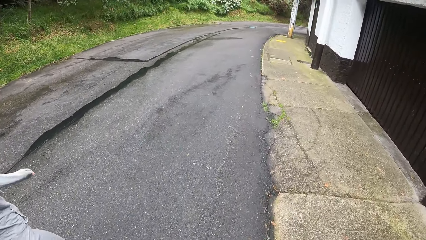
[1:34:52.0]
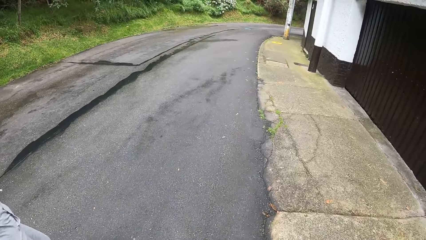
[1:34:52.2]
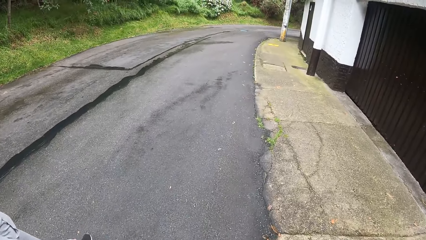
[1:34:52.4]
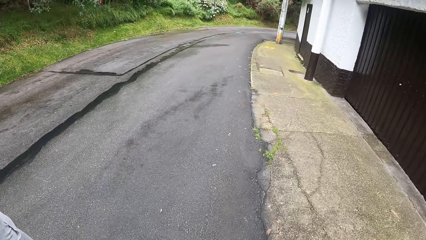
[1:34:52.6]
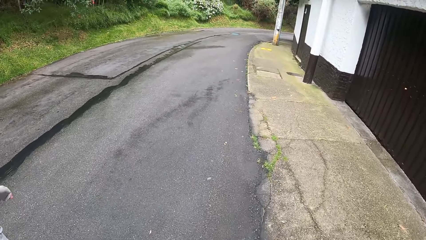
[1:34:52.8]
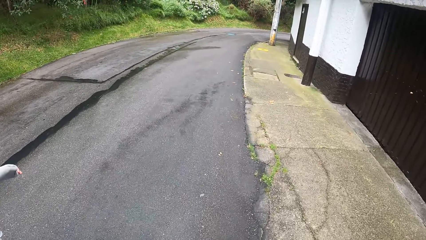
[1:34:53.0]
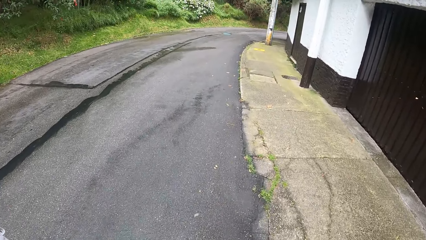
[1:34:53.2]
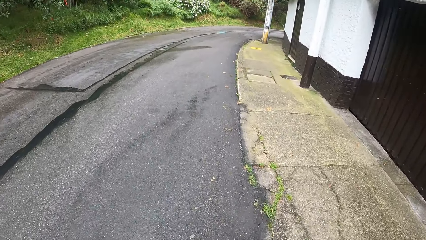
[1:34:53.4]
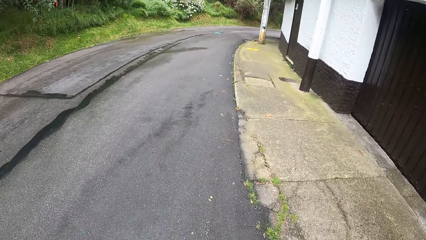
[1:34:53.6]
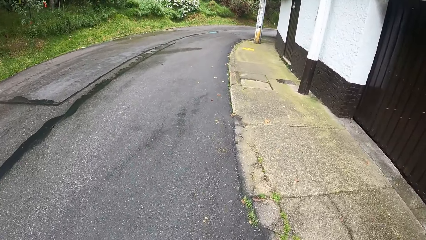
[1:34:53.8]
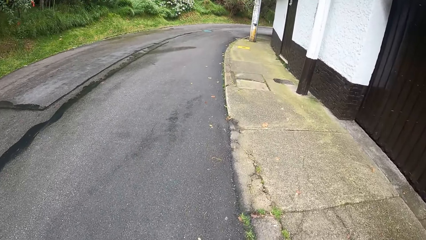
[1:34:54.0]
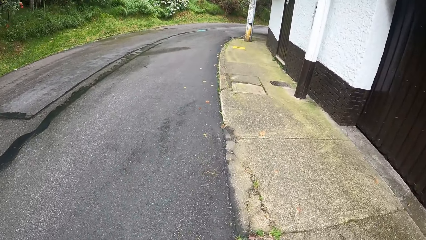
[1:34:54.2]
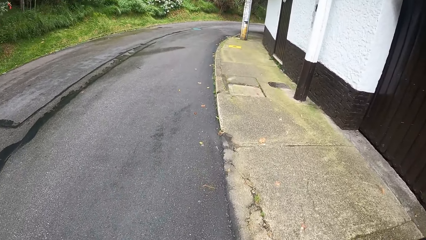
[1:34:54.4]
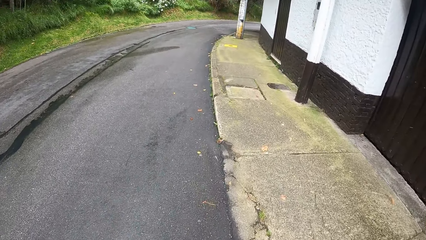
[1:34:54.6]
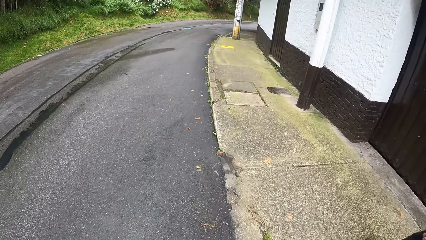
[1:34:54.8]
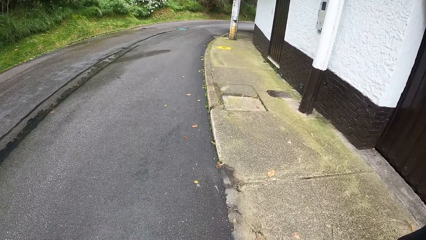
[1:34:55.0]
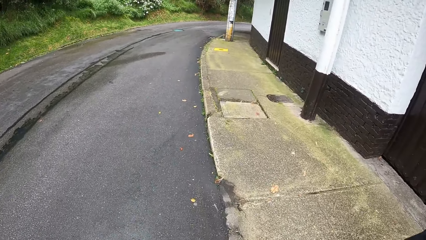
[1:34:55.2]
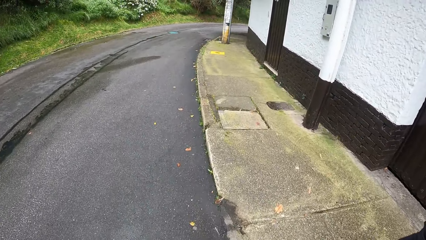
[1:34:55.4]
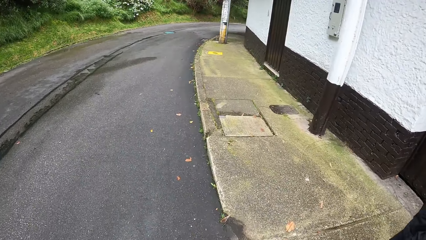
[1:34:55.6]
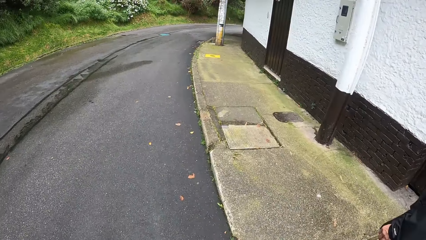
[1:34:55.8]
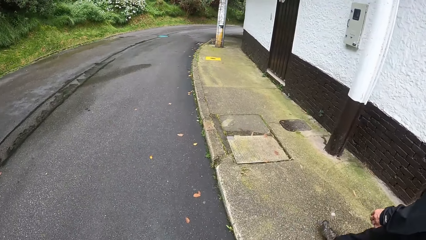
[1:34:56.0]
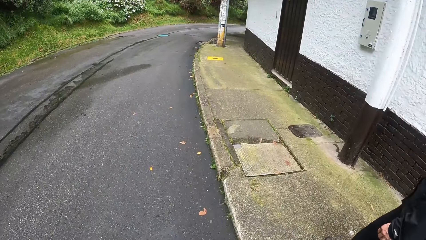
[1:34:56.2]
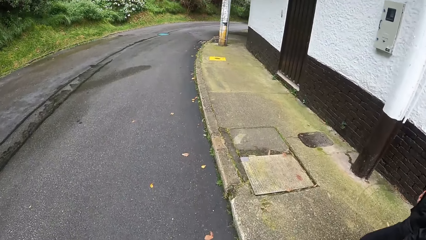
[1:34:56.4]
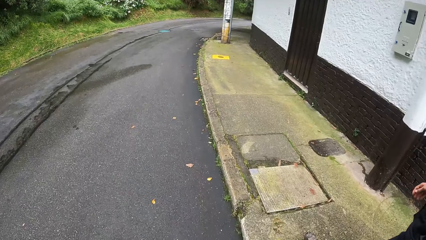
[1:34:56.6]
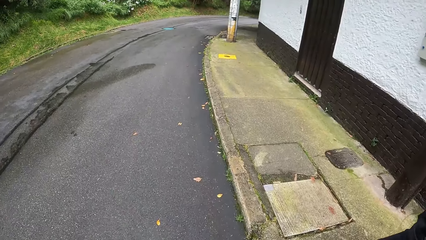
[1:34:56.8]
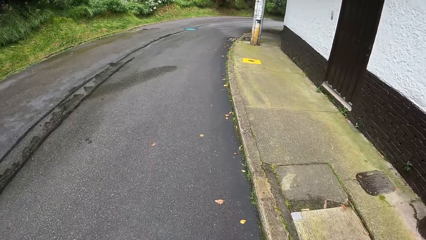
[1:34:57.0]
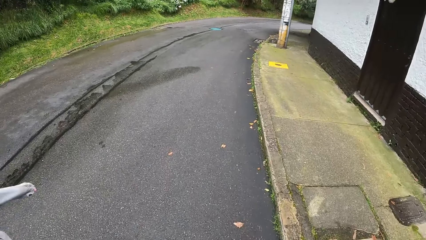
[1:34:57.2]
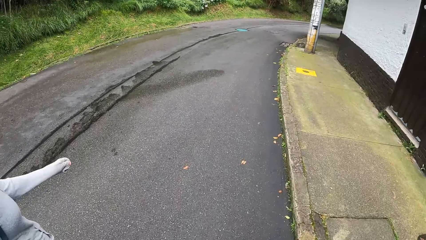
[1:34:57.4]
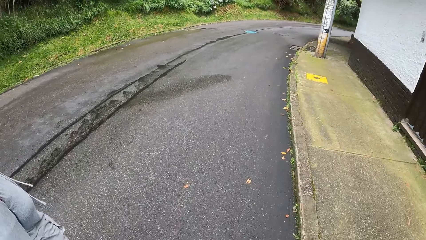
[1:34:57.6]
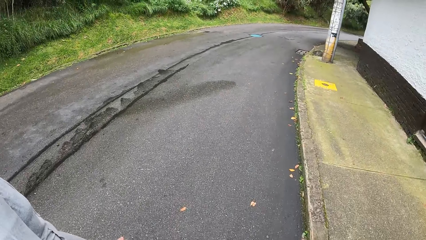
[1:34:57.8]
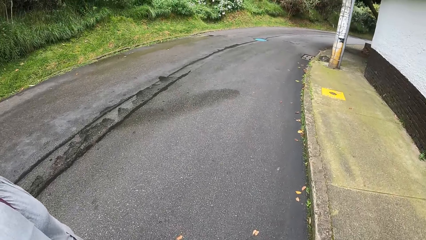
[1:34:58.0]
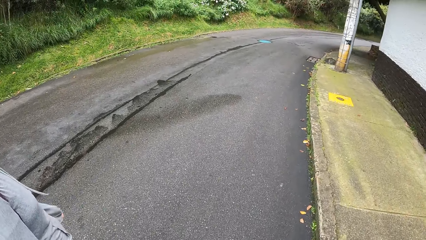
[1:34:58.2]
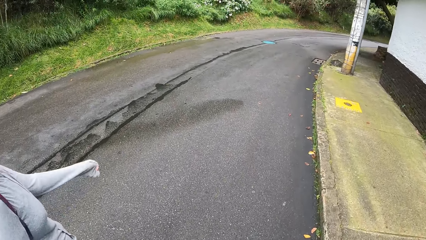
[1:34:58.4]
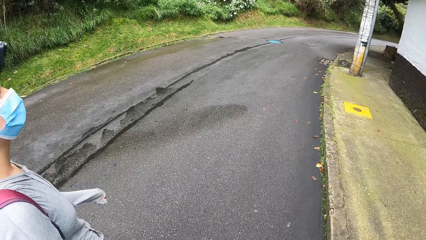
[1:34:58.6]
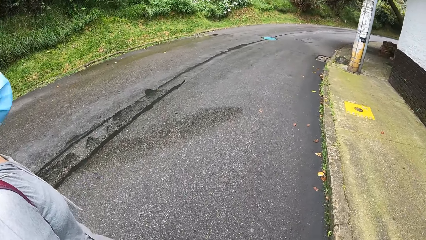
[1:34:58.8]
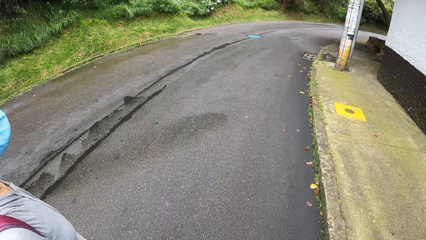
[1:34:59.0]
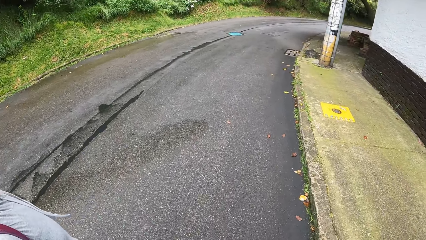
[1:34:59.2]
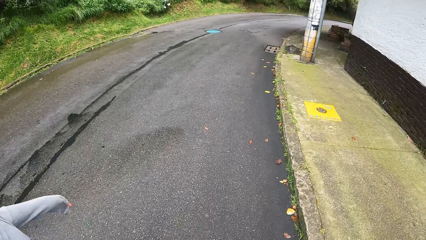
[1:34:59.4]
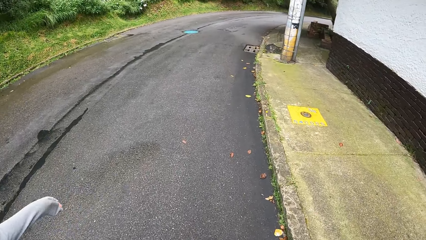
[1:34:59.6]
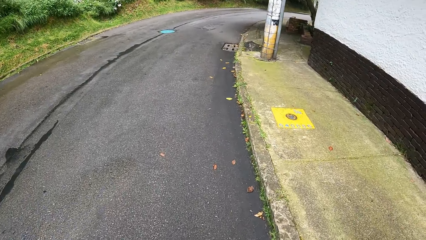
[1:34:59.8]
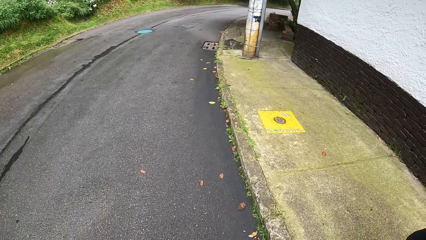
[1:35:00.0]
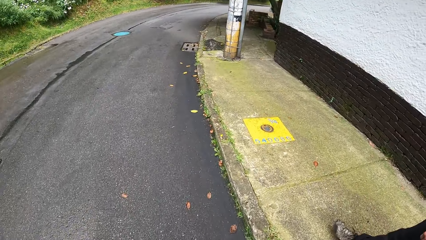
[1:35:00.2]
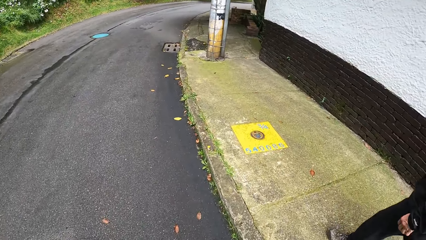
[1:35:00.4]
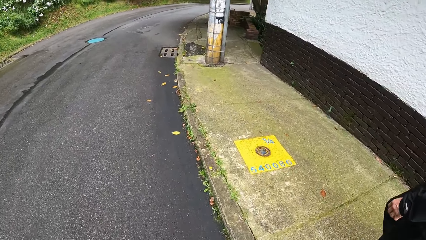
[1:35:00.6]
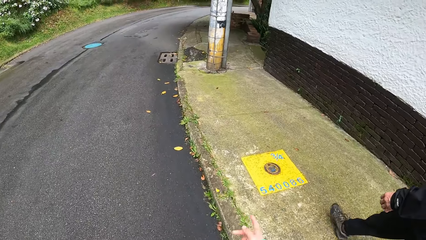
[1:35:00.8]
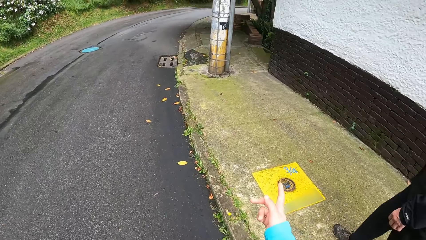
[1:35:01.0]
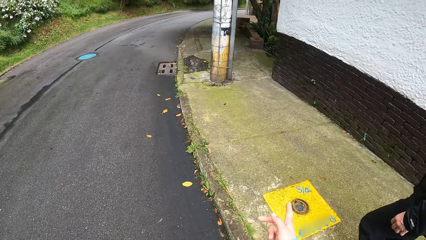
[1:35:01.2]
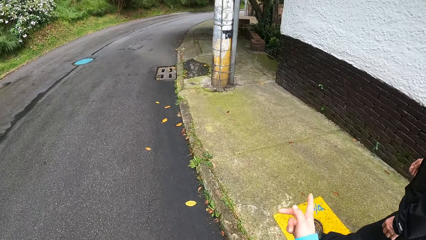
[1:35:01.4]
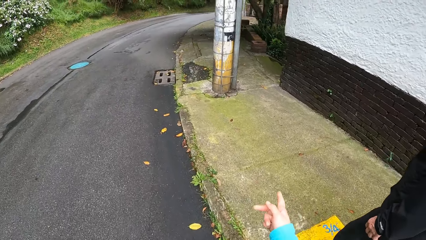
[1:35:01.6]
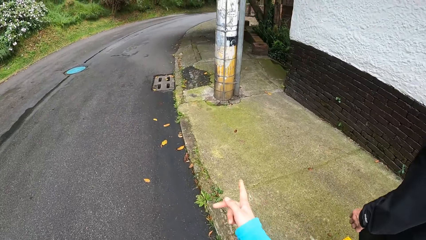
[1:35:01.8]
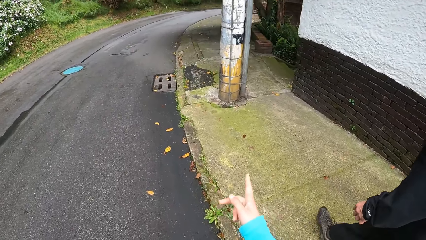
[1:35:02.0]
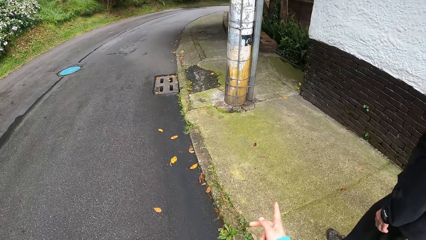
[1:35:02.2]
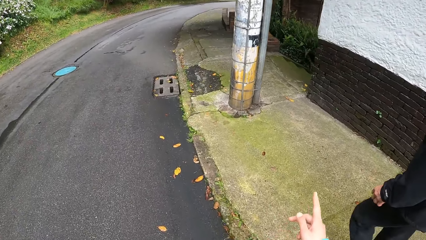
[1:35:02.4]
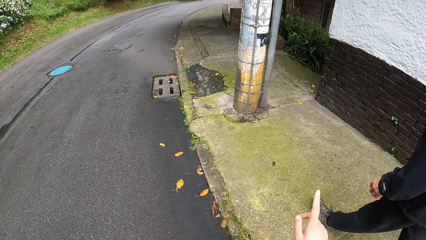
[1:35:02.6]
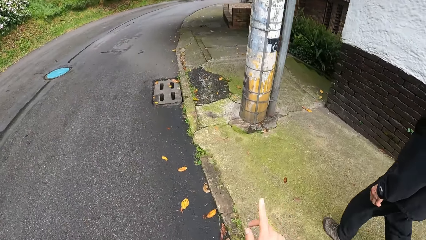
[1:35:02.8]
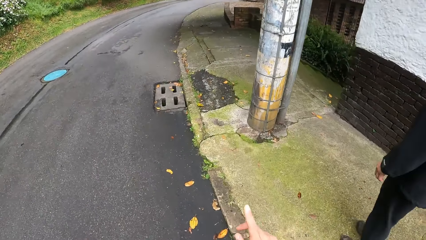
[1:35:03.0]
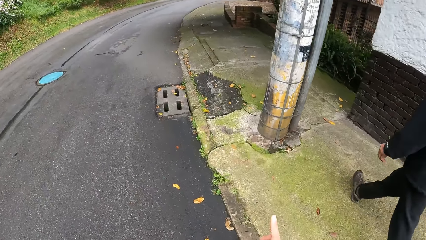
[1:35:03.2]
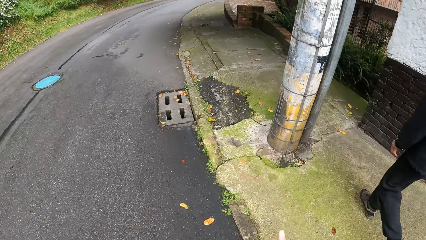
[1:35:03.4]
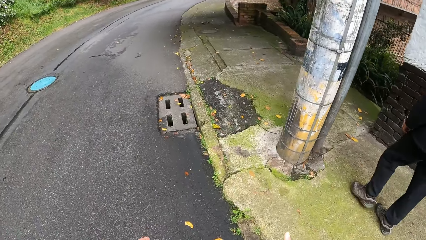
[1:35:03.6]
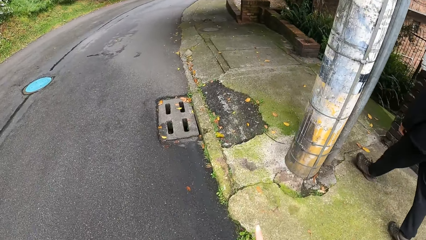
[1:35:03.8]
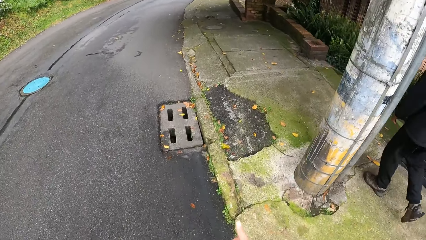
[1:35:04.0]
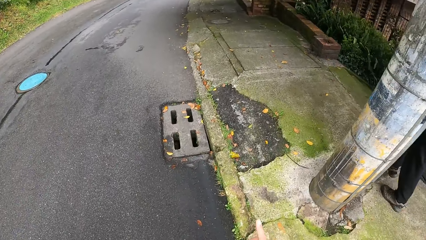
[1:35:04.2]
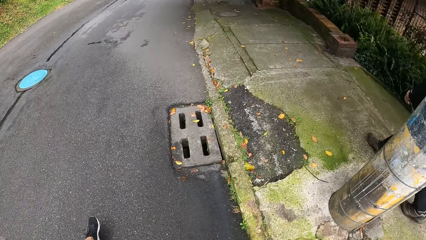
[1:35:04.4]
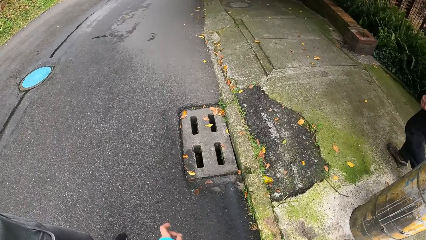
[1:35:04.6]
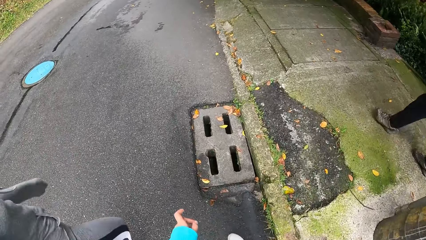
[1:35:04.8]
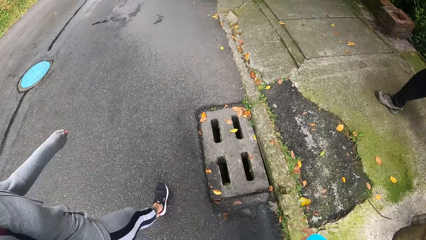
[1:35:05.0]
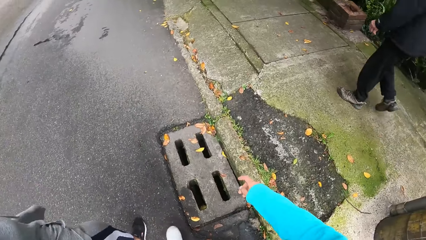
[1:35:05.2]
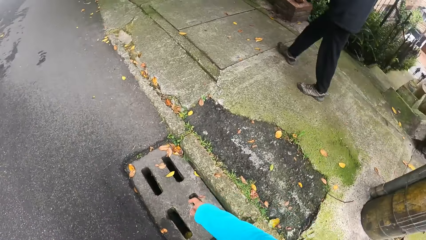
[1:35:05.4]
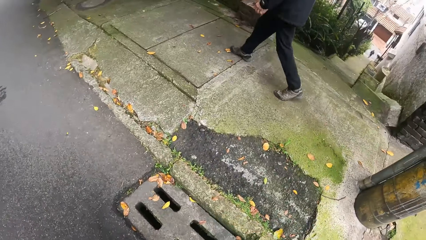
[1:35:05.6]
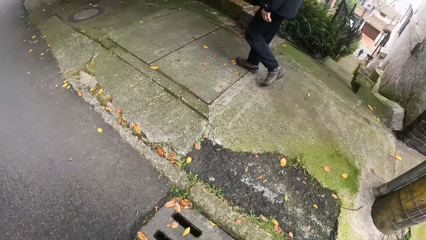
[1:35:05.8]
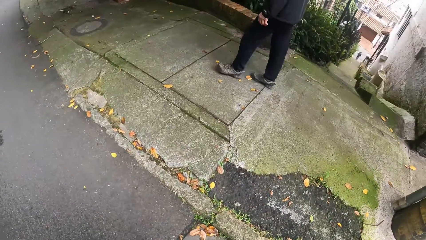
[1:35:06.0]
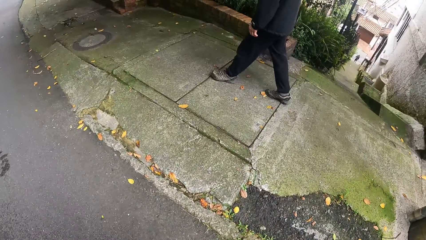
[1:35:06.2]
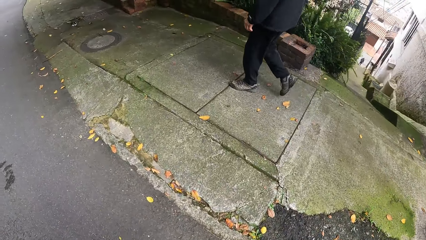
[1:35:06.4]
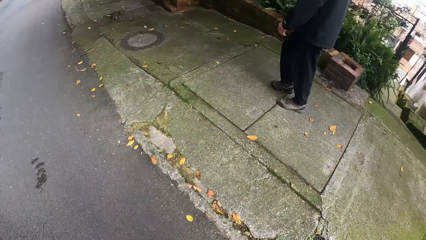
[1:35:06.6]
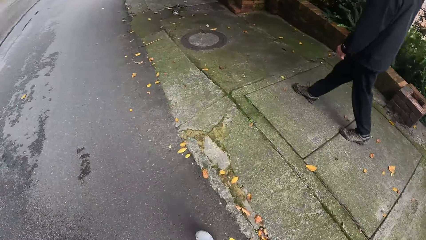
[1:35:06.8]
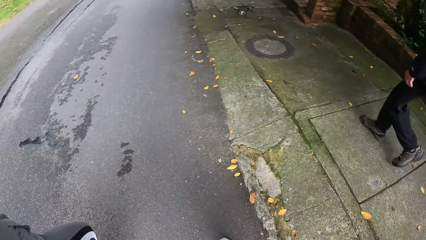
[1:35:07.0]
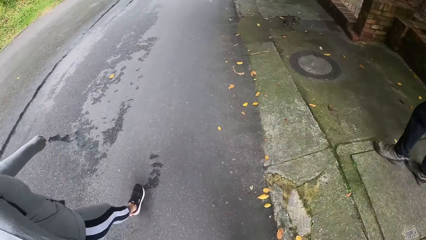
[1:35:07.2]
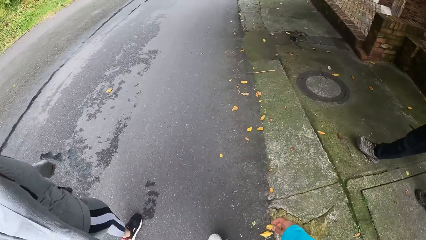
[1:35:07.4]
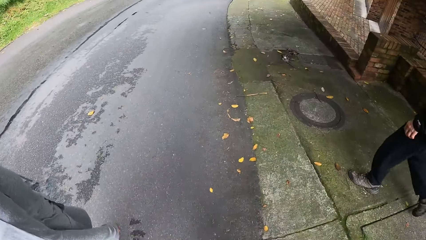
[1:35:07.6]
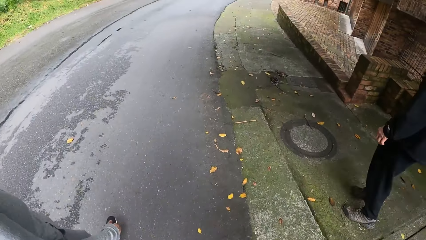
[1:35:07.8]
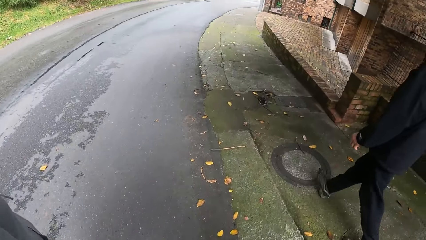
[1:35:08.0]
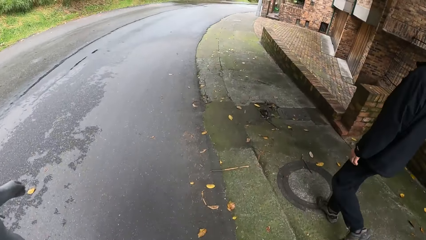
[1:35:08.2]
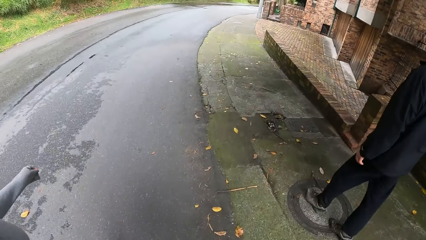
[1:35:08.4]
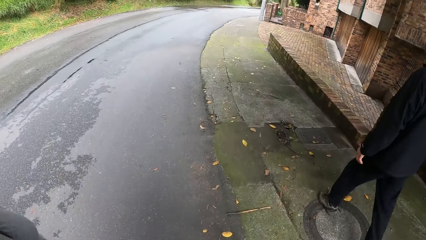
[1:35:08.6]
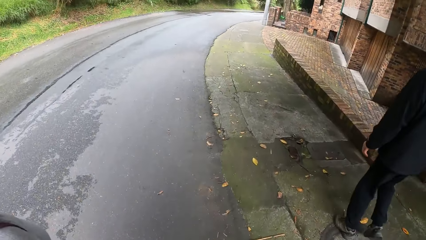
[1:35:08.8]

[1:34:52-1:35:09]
A person moves her hands. She moves her hands again. The camera wearer moves the right hand. They interact with a woman and a man. They move the right hand again.
